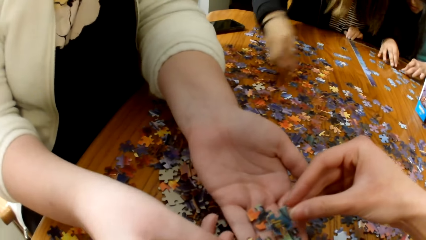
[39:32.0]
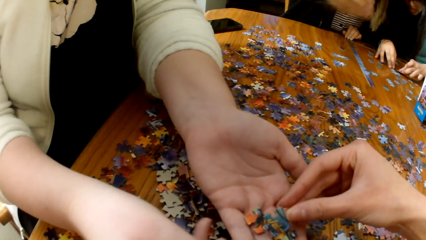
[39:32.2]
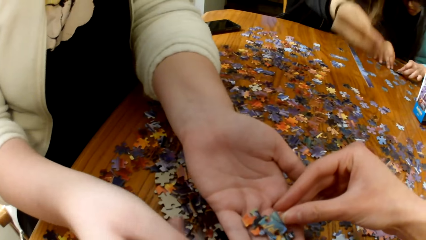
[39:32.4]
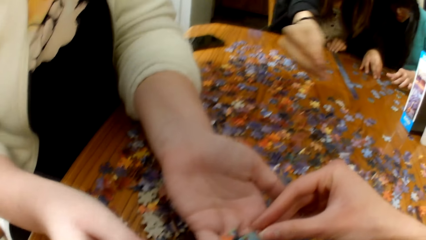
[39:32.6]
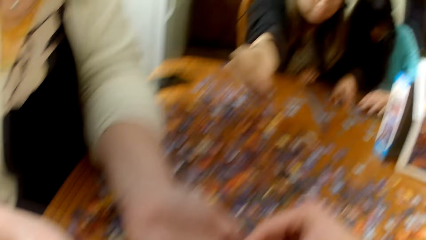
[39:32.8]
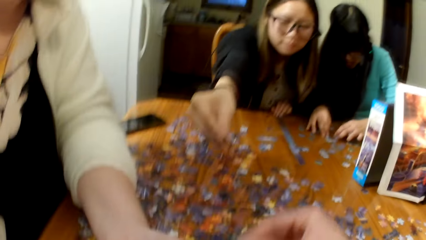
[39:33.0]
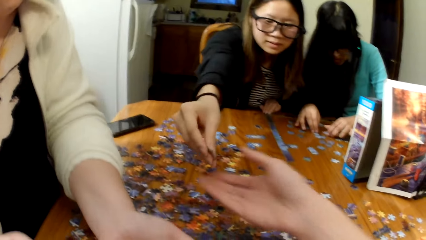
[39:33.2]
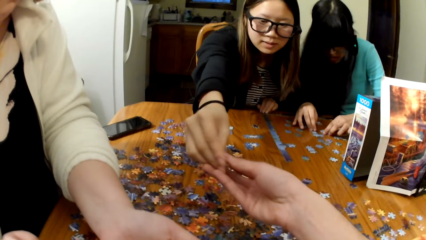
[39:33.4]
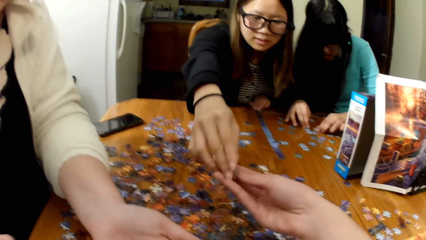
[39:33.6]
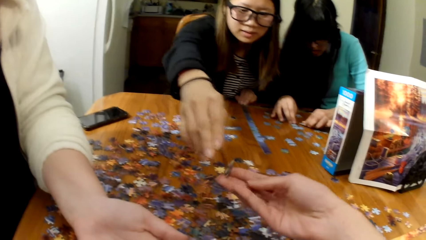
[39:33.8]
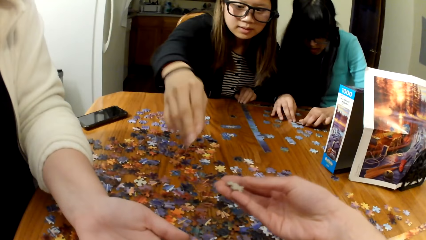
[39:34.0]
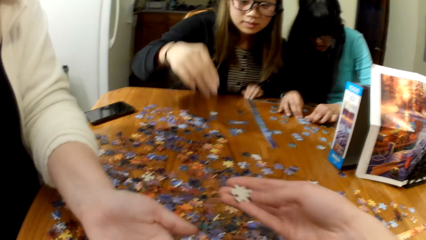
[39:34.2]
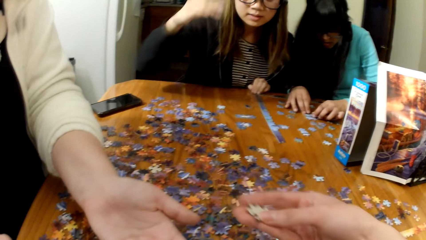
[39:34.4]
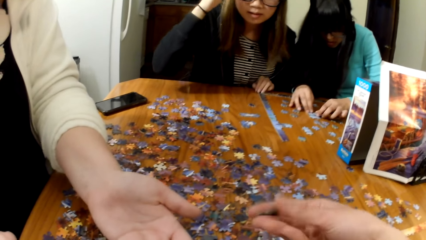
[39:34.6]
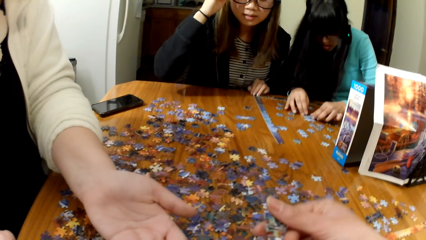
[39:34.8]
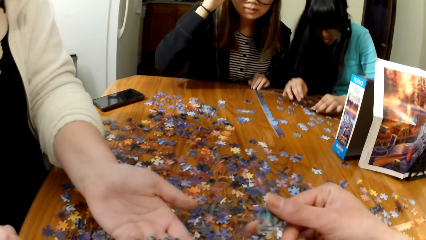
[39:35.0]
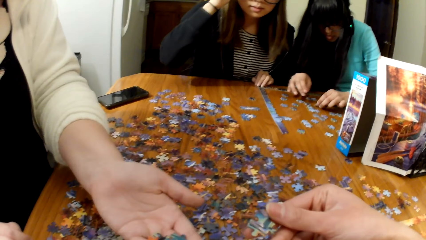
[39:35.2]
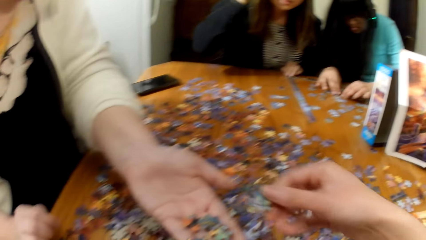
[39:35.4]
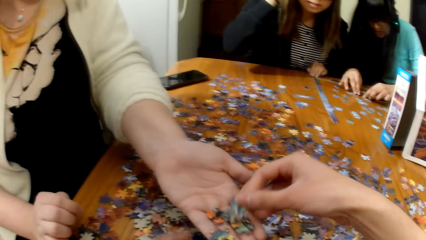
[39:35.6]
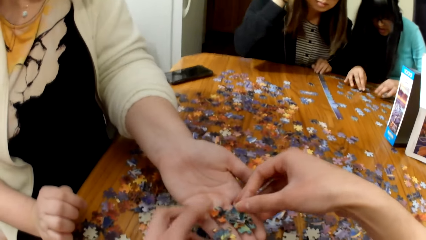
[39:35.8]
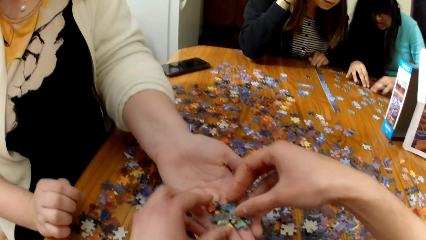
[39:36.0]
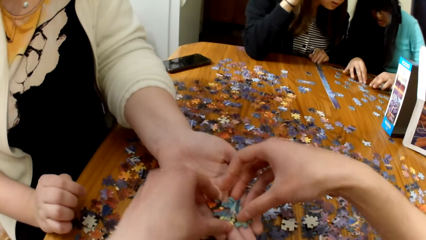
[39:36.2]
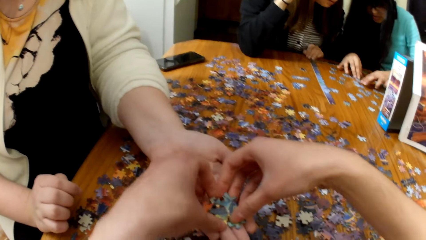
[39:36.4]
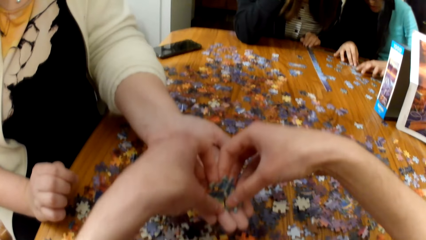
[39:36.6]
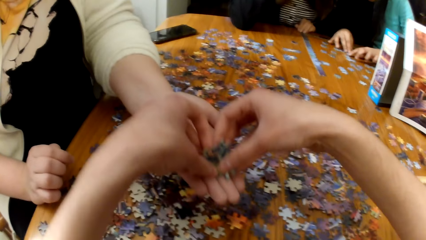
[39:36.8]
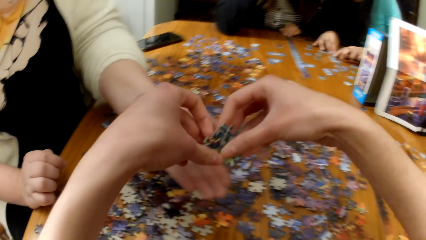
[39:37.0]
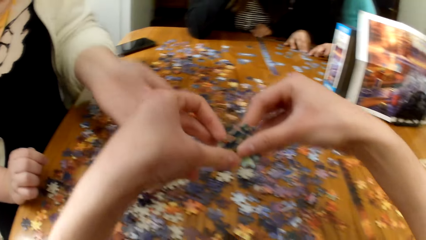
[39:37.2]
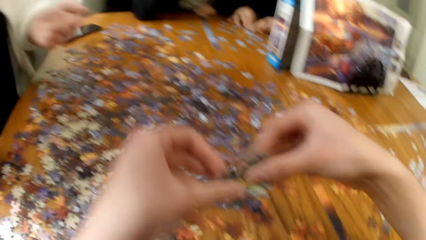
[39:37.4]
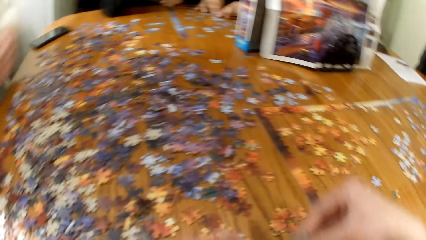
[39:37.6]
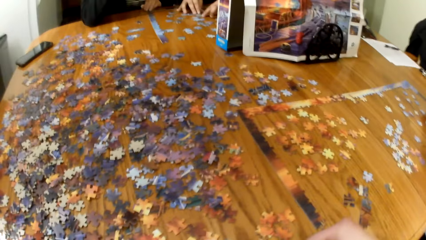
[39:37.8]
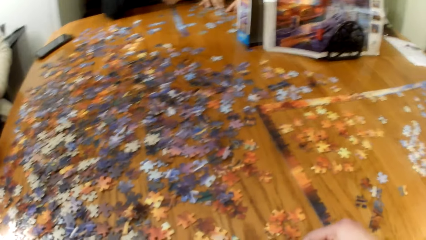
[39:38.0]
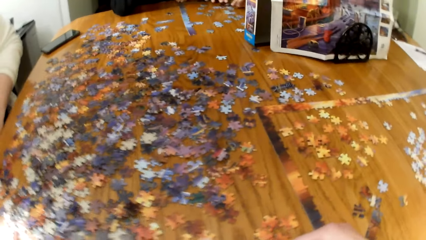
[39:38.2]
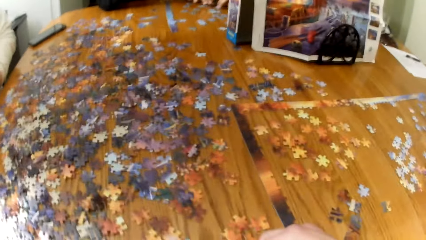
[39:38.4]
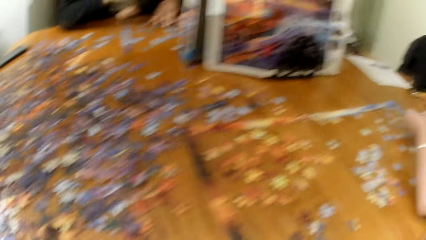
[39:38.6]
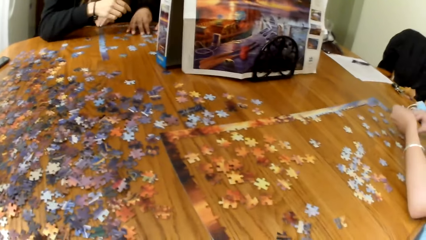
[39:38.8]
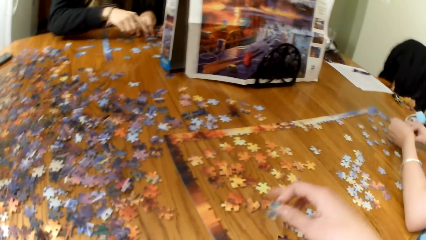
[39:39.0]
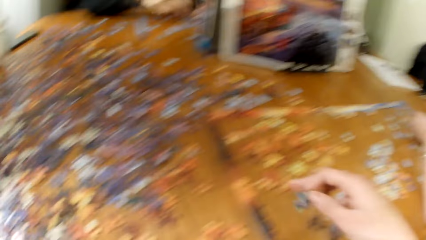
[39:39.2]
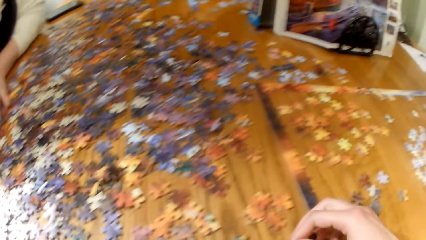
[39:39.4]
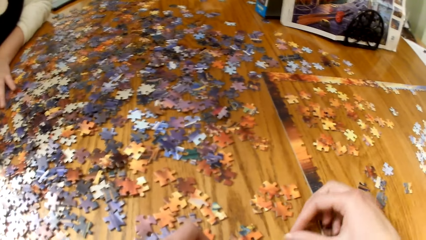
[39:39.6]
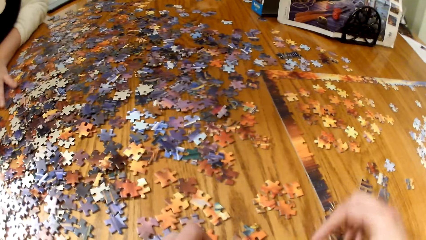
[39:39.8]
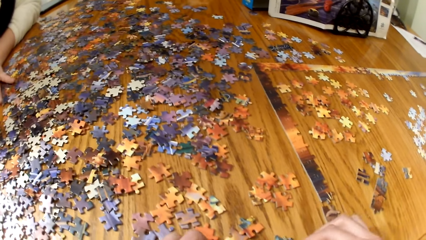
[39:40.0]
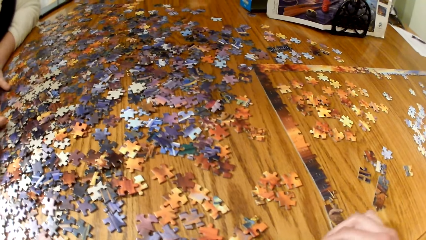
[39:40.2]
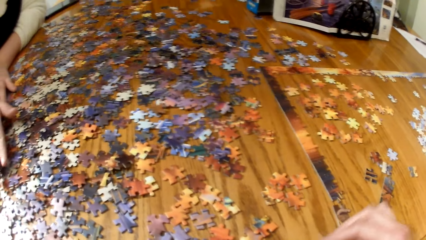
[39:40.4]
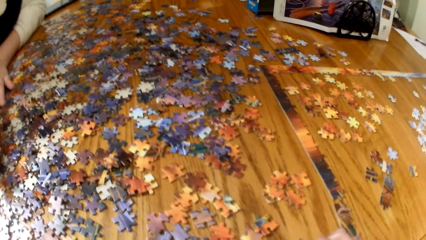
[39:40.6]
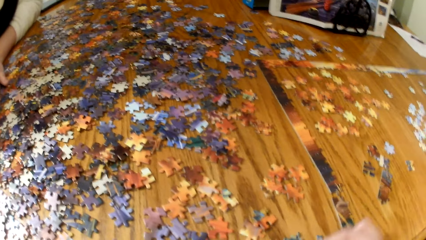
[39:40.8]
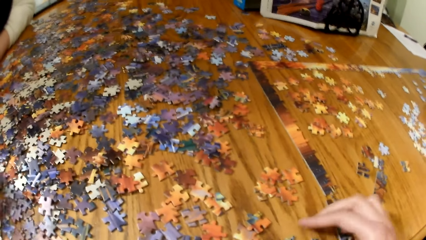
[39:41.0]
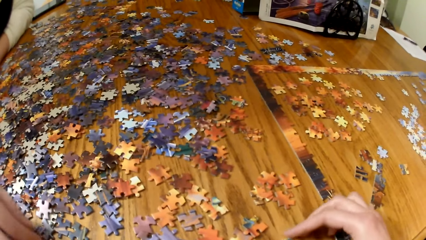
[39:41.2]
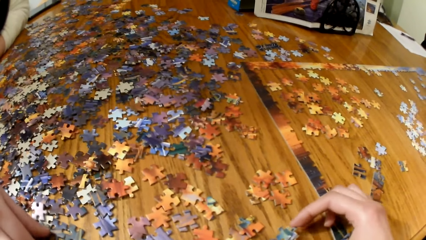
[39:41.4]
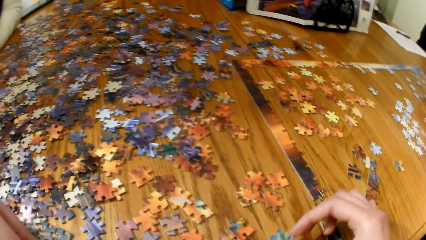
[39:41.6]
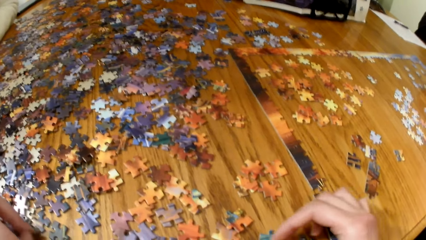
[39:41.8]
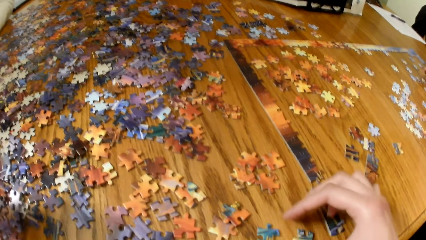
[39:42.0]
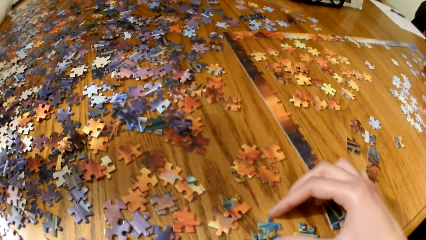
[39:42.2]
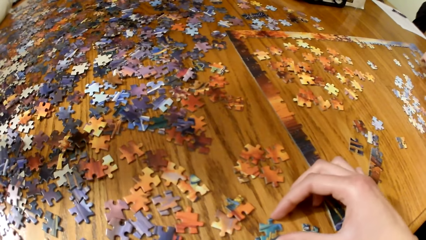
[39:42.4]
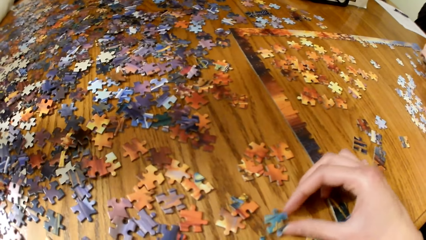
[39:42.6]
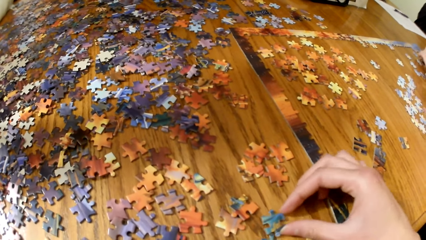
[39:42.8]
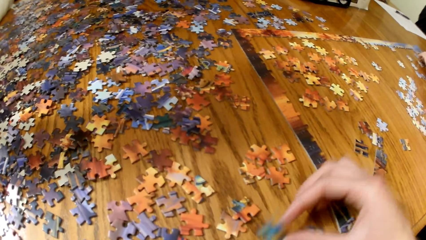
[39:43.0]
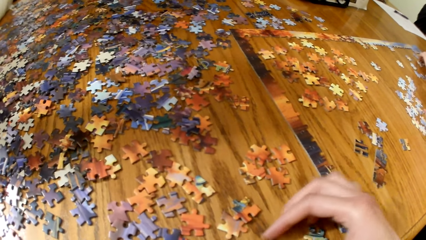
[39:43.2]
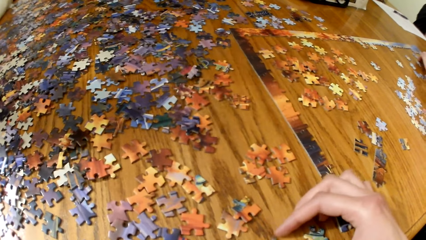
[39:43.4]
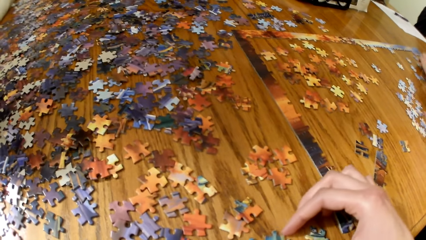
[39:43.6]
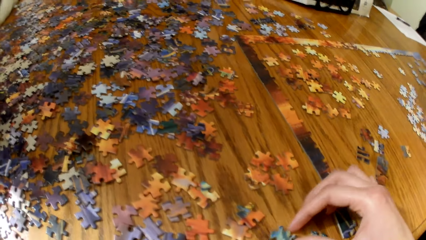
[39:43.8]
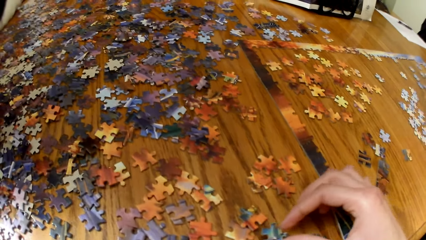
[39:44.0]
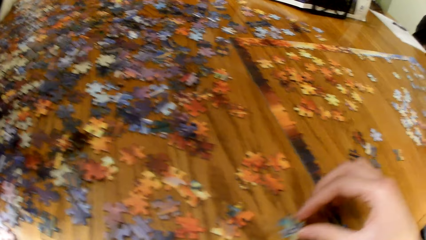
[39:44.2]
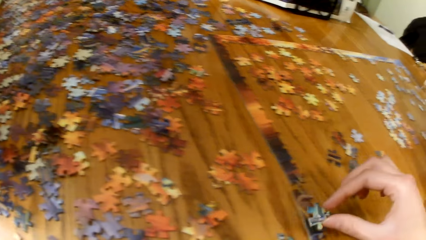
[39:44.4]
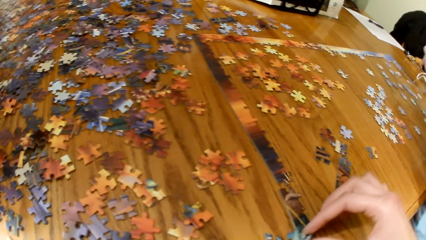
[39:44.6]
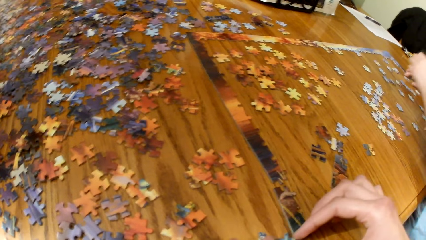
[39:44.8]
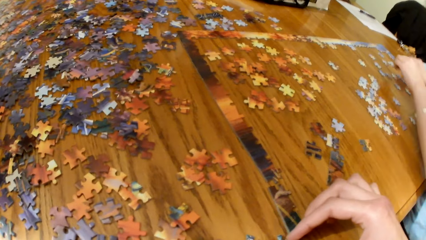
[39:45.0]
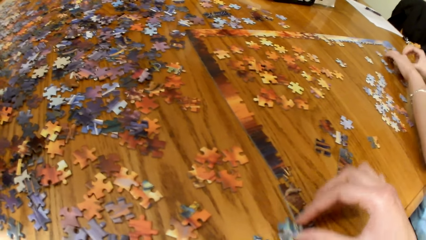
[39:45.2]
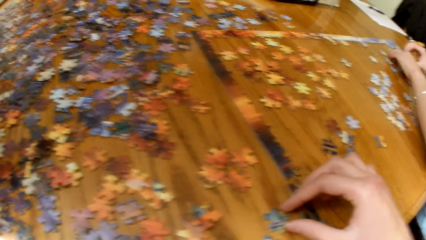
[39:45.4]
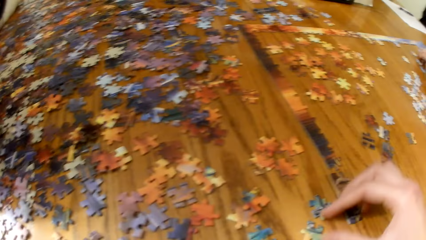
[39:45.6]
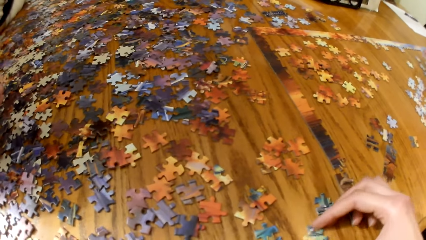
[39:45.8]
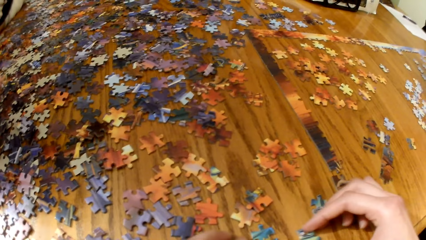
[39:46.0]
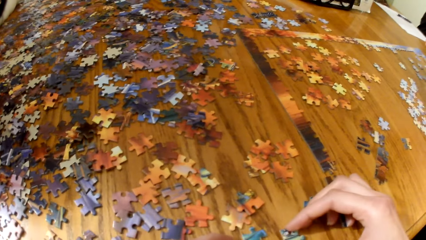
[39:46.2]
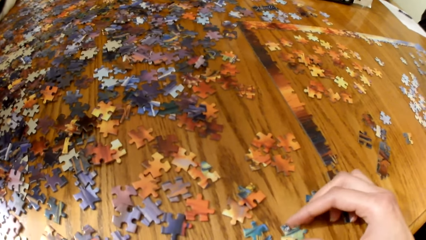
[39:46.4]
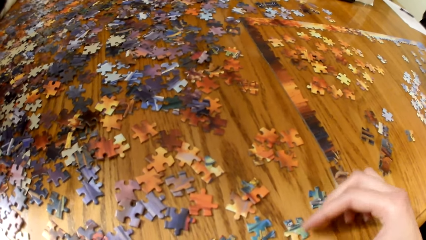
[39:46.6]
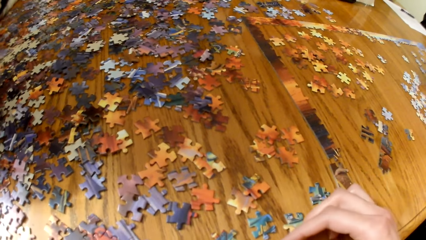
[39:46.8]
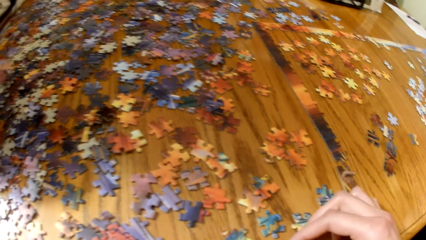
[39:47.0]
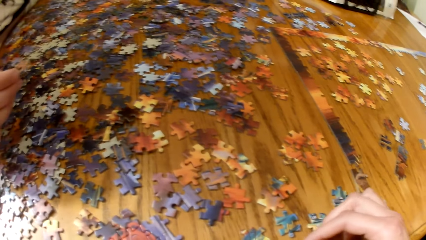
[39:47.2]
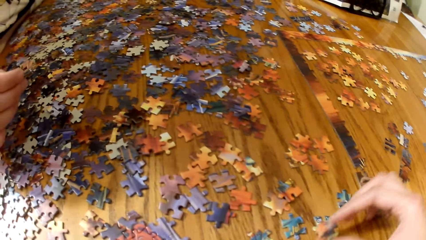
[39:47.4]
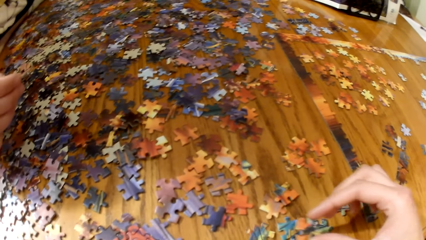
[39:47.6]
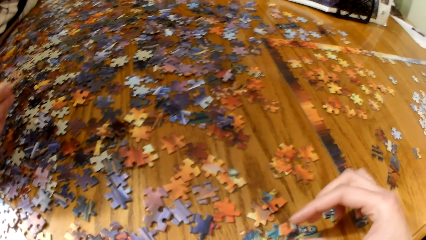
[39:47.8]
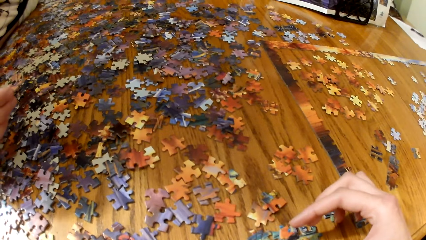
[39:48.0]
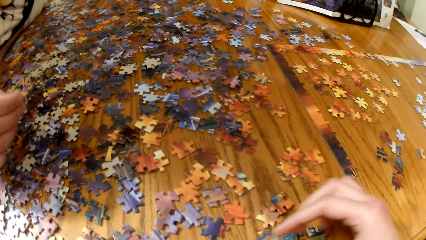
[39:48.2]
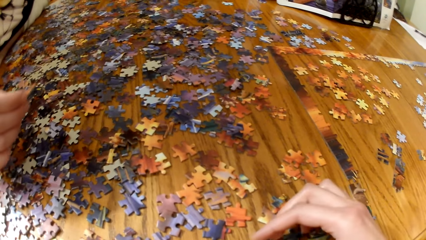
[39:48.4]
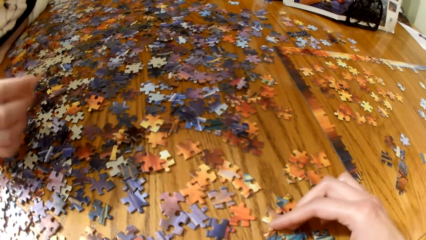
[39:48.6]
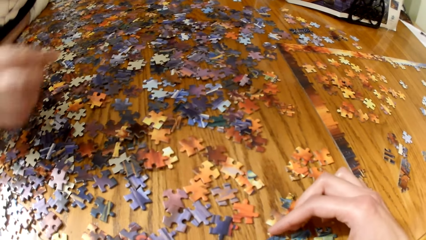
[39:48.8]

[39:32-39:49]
The camera wearer gives a lady a piece of the puzzle. Another lady gives the camera wearer a piece of the puzzle. A woman looks for puzzle pieces. Another woman looks for puzzle pieces. A third woman looks for puzzle pieces. The camera wearer gives a third lady a piece of the puzzle. They pick up the pieces of the puzzle. They look for puzzle pieces. They arrange the puzzle pieces on the table.
